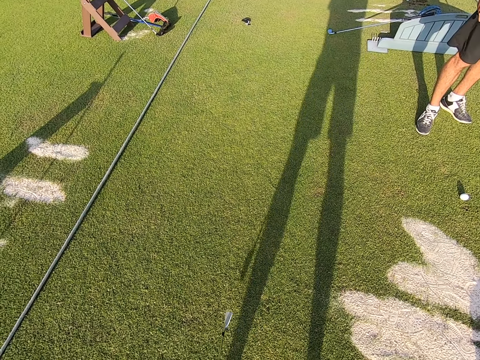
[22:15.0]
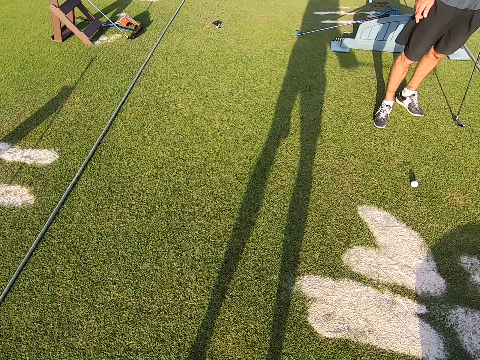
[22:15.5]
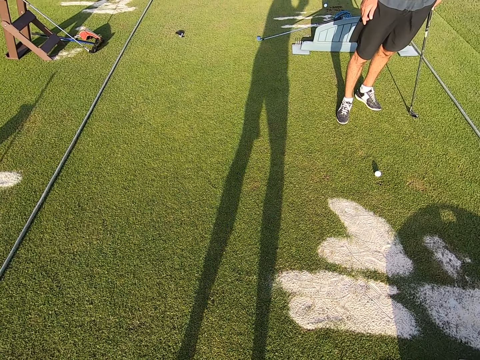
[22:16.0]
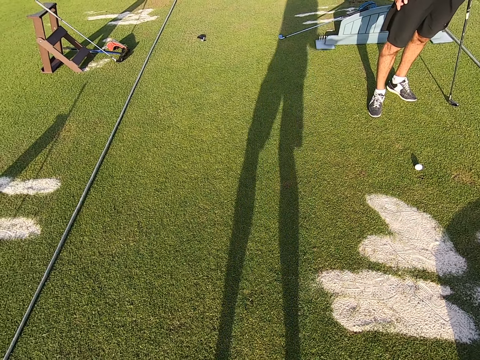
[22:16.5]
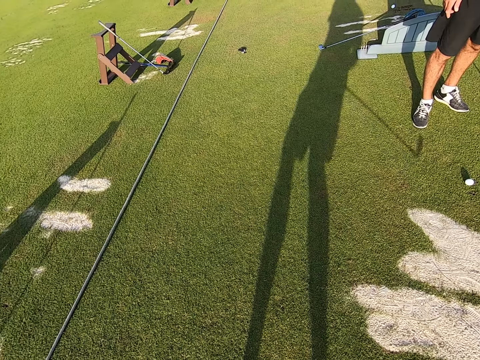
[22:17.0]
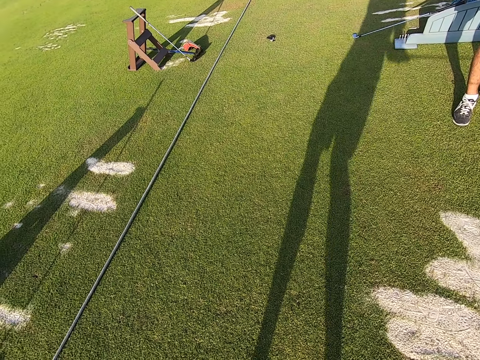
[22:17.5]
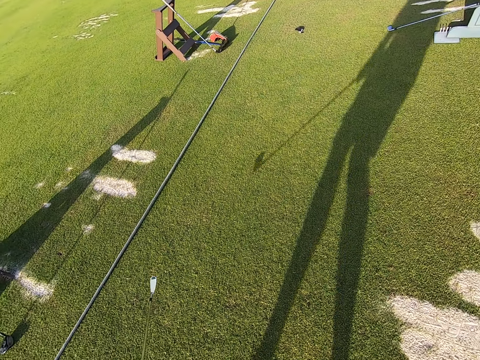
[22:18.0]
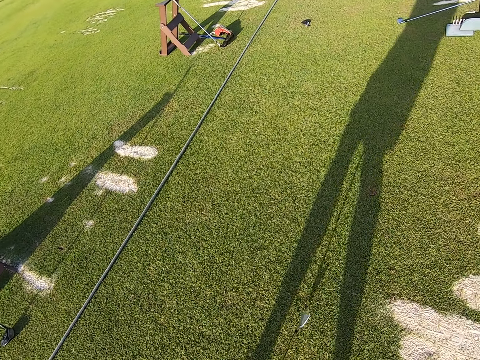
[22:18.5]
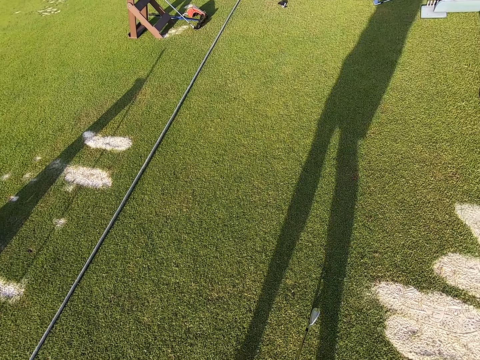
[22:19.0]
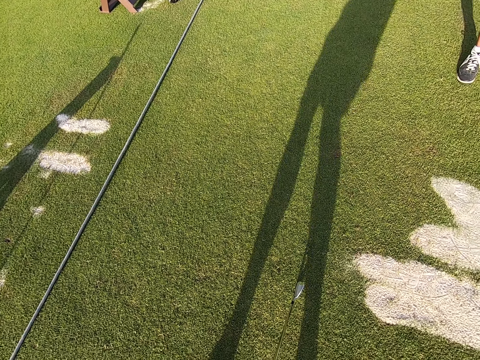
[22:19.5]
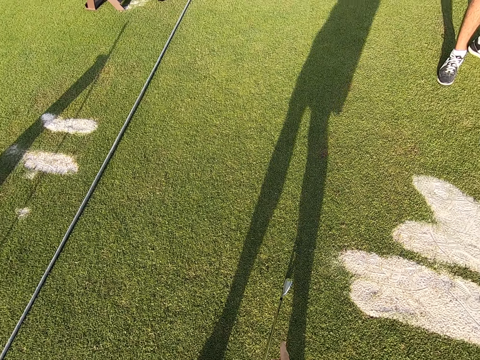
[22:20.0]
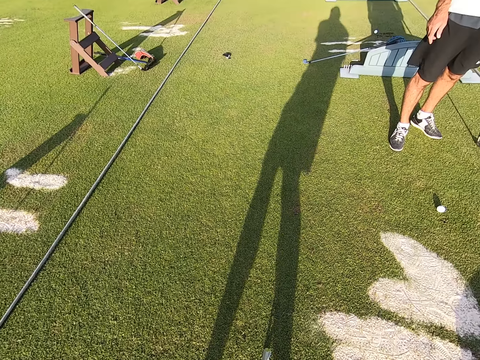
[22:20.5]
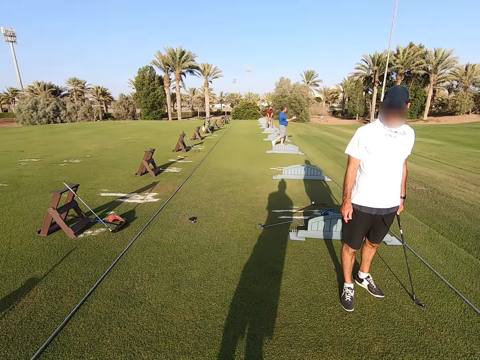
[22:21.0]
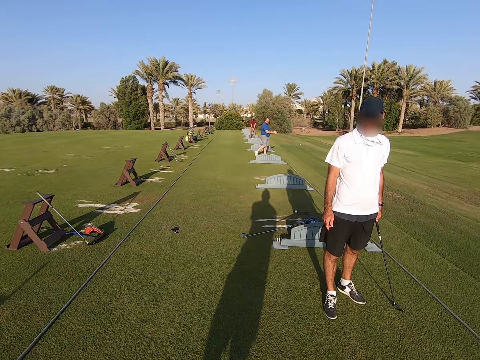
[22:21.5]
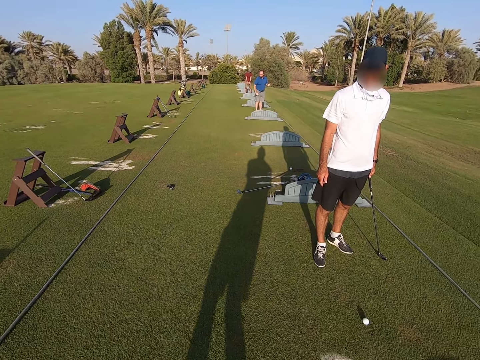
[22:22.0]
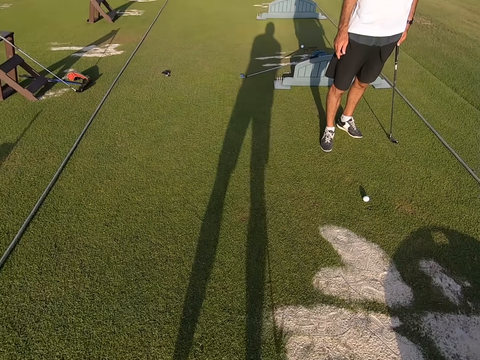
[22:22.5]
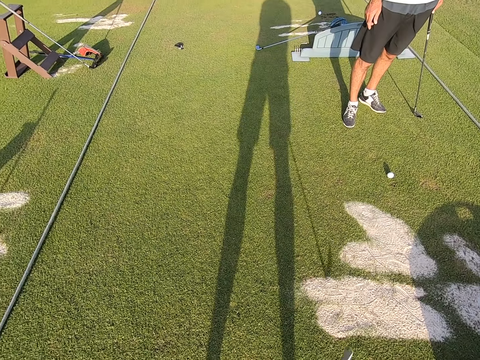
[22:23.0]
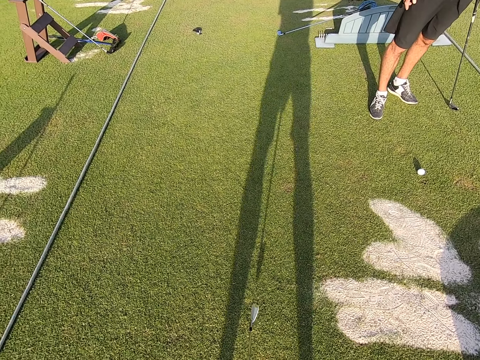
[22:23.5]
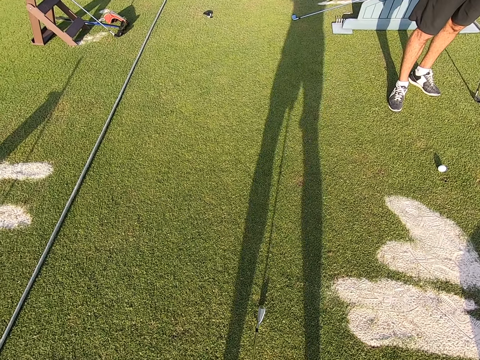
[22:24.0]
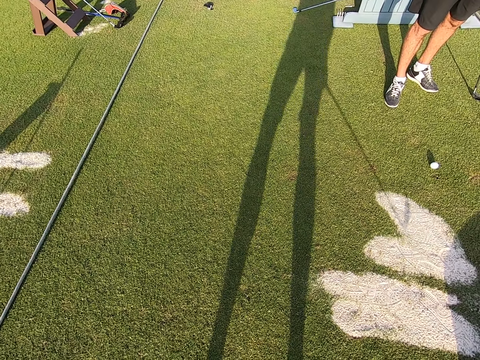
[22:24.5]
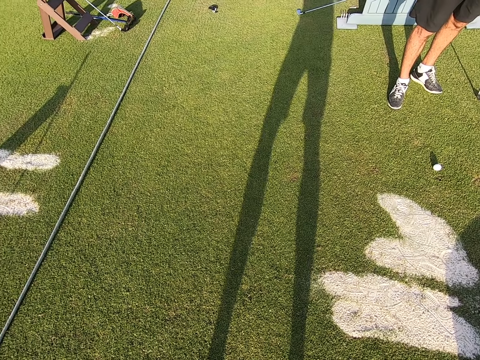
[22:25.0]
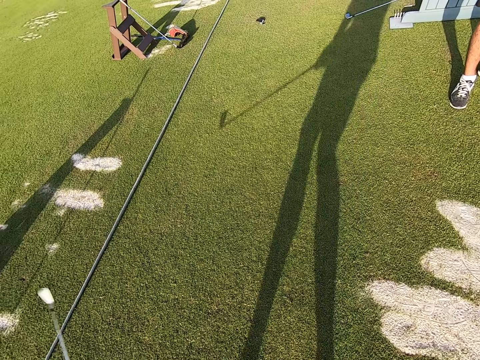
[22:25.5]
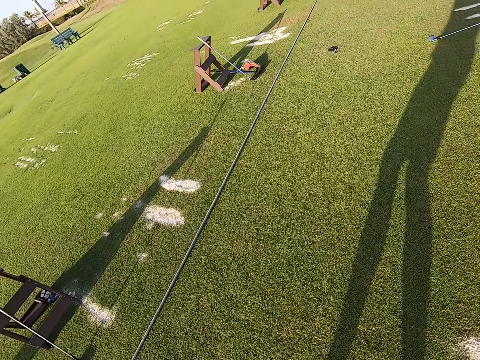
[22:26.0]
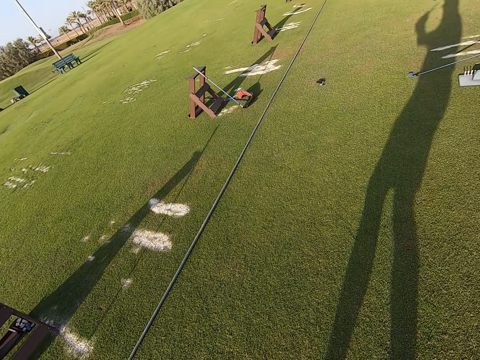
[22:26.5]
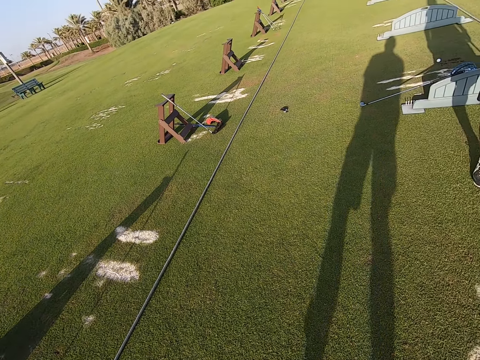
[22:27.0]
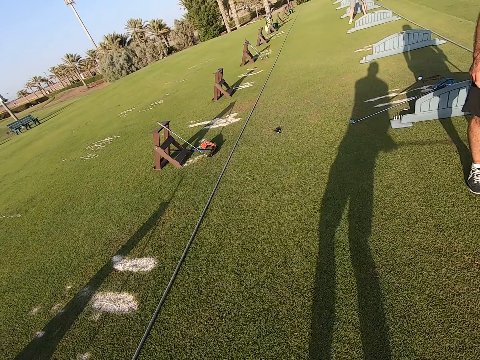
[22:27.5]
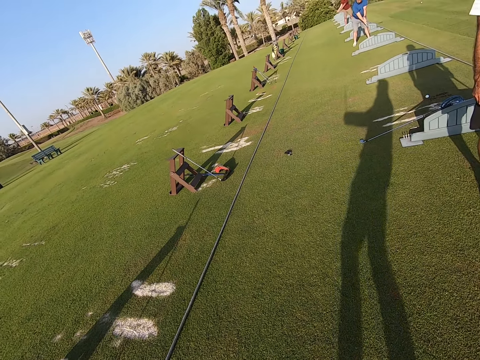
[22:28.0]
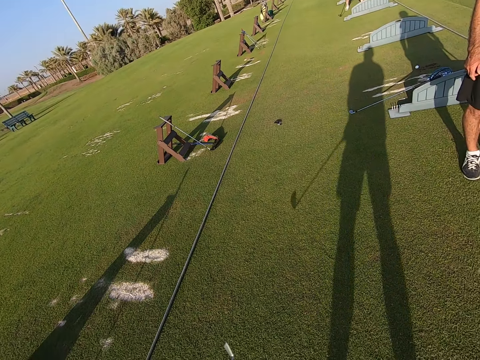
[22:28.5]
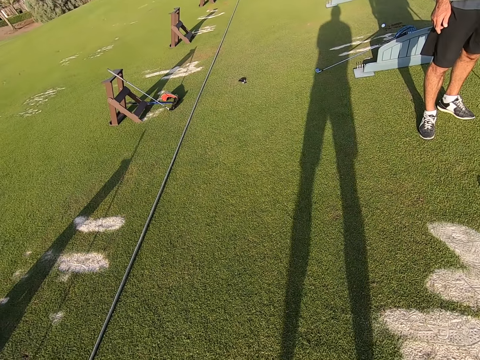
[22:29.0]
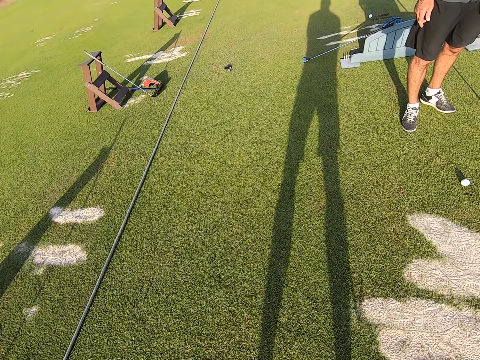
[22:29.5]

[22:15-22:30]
The camera wearer moves the golf stick. They stare on the golf game field. They move the golf stick.

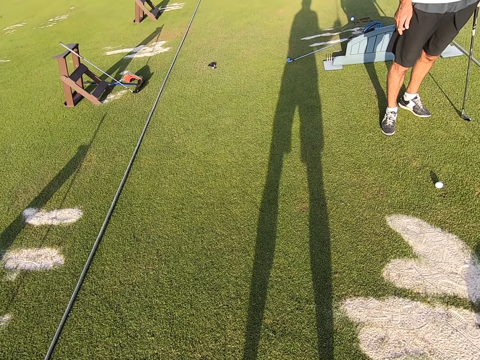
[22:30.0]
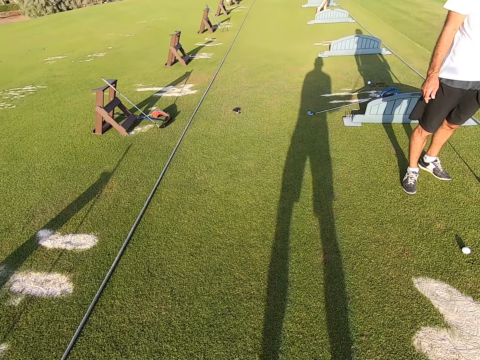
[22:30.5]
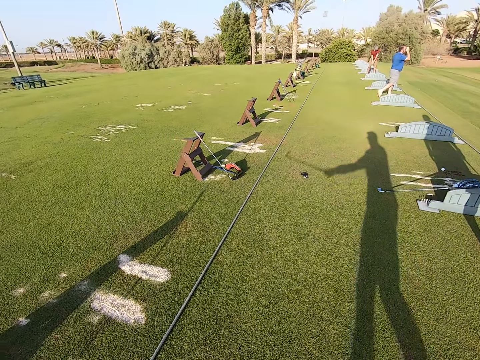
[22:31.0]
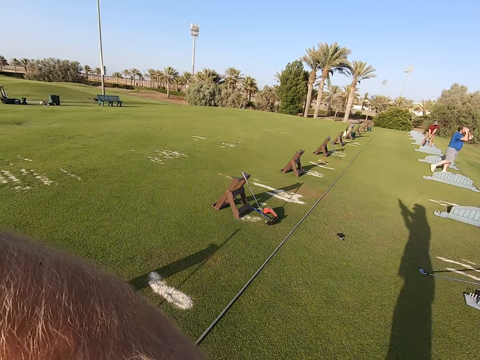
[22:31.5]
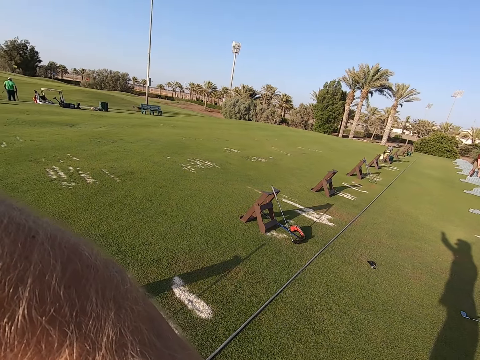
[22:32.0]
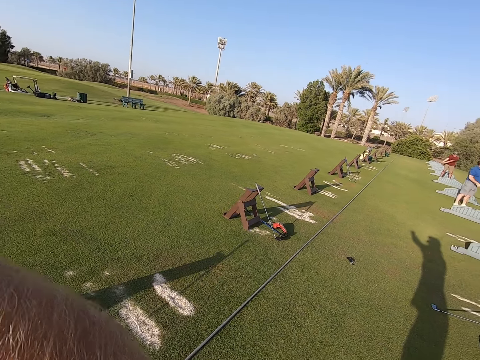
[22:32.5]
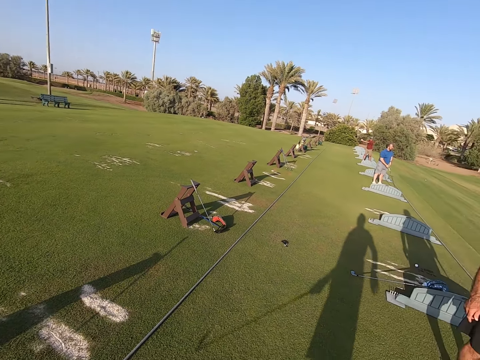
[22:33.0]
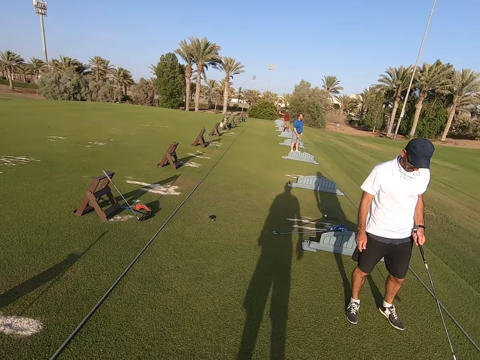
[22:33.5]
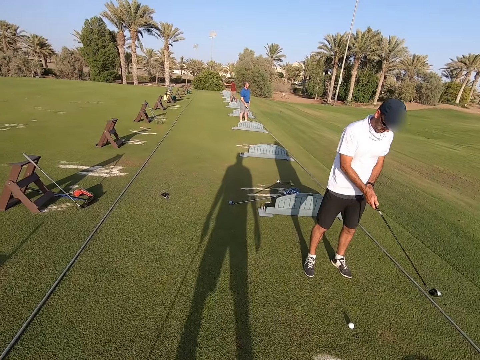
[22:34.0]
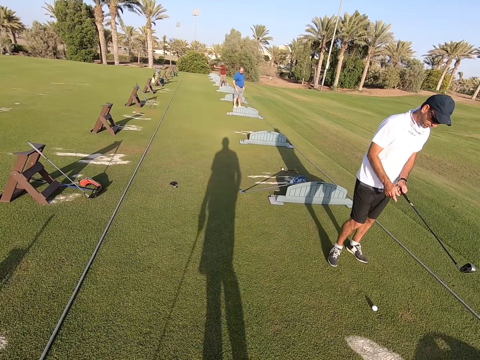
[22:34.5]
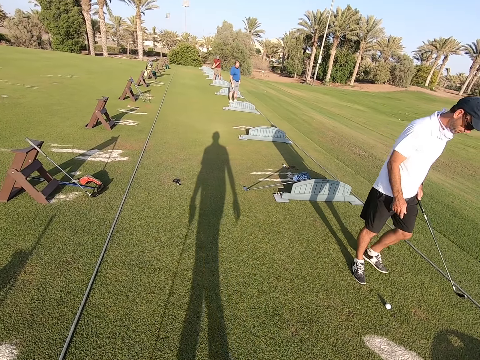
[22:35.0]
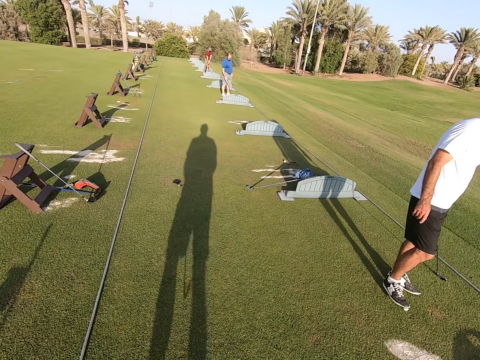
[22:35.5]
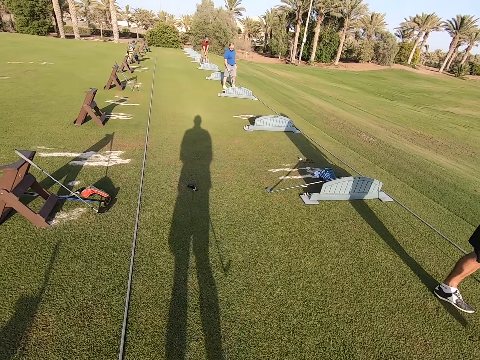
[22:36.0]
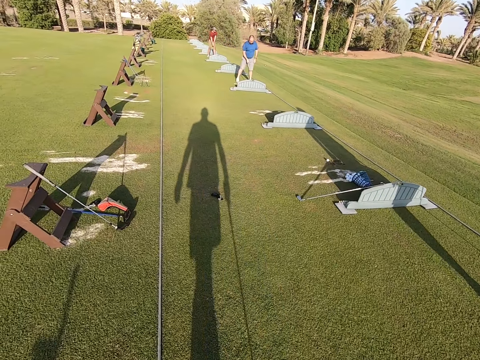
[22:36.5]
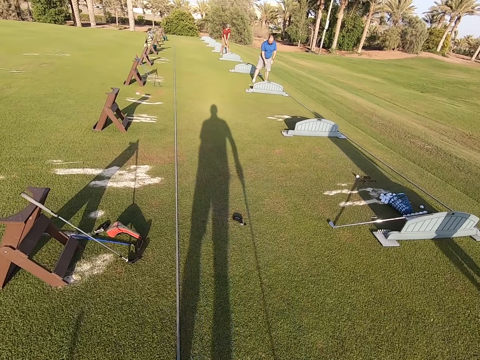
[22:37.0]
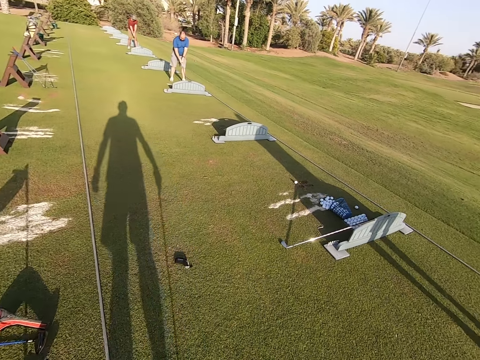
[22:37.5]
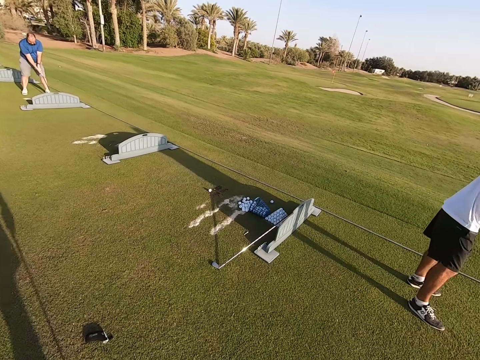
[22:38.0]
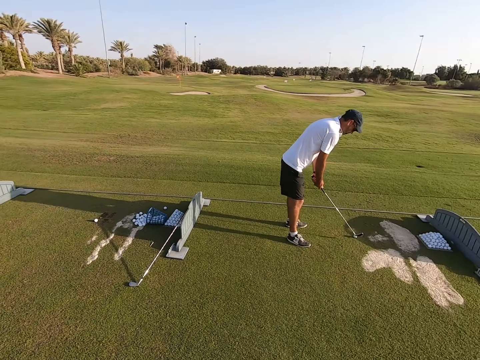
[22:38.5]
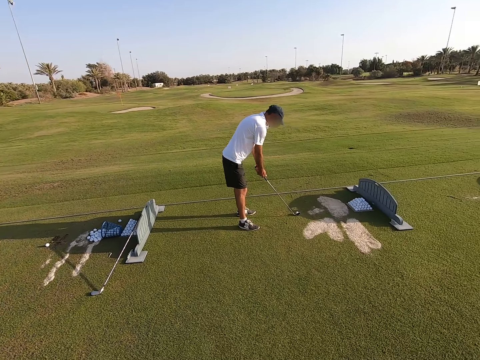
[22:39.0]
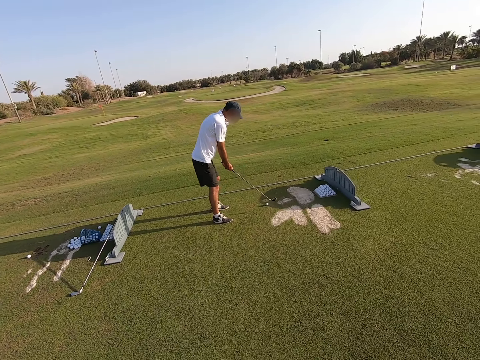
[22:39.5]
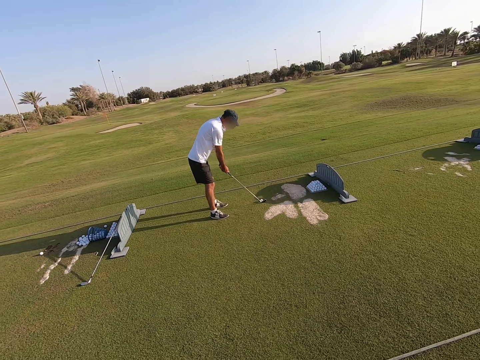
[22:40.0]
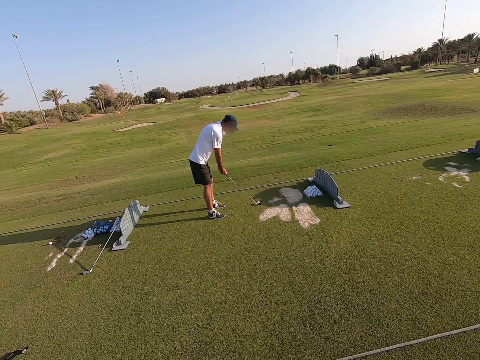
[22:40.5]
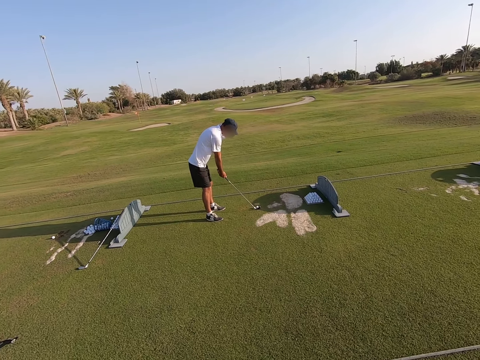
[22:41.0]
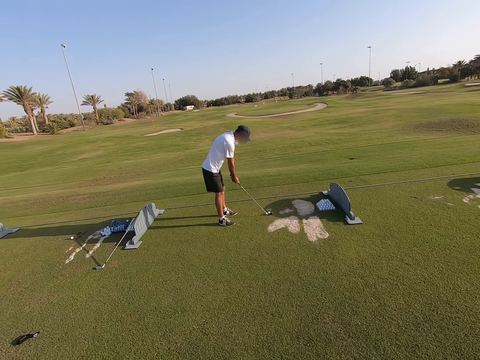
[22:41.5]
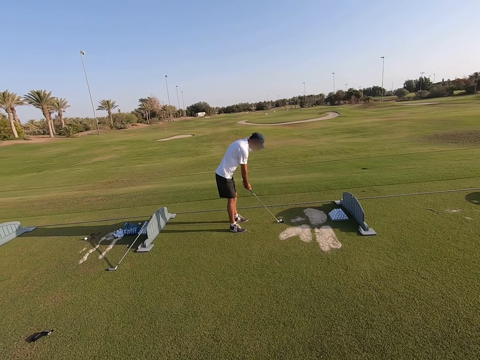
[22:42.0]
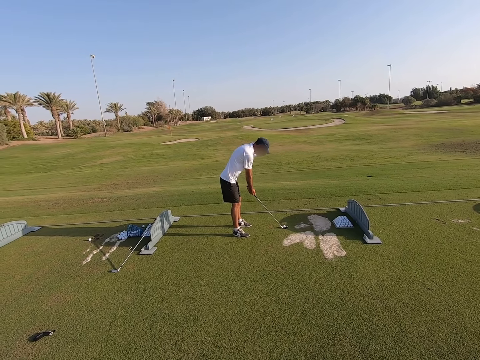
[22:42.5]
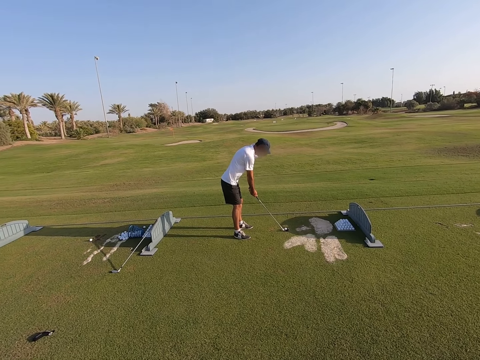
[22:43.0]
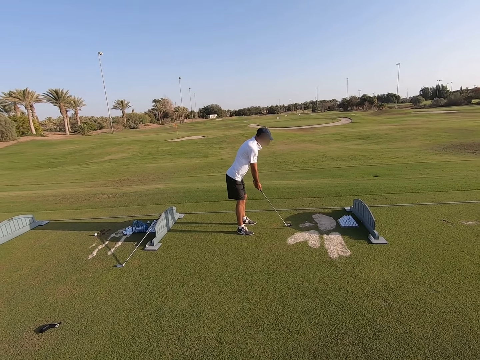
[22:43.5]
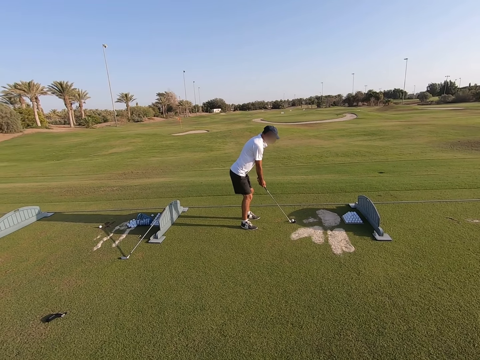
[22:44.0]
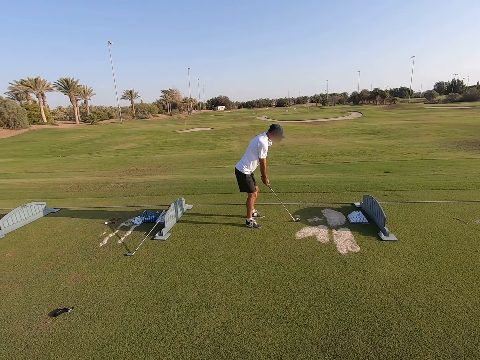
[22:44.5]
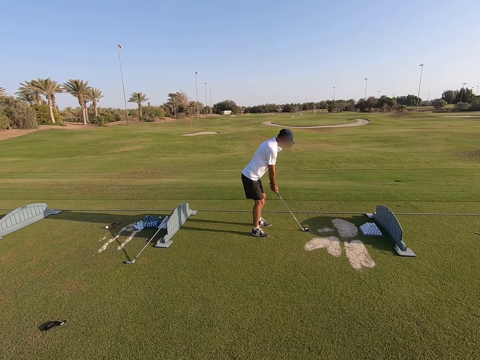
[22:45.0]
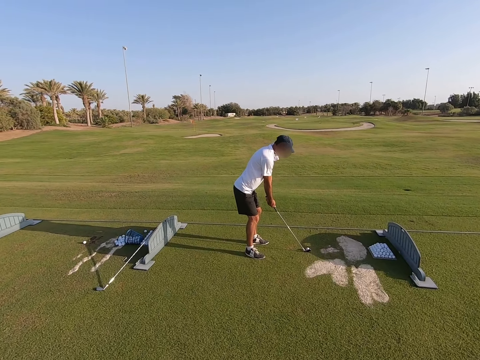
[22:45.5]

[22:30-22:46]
A person walks around. The camera wearer walks around and looks around. The person positions the golf ball on the ground.
